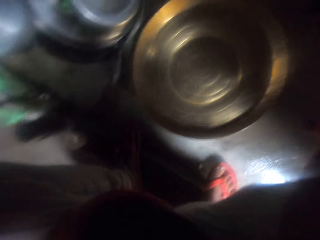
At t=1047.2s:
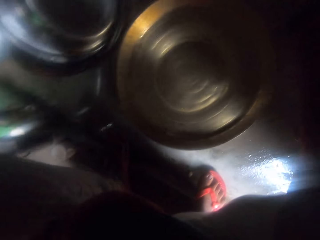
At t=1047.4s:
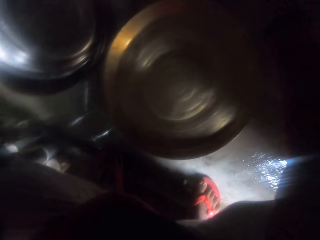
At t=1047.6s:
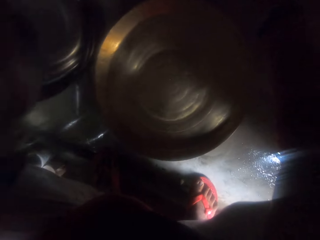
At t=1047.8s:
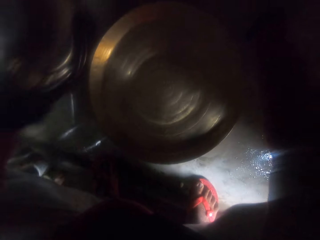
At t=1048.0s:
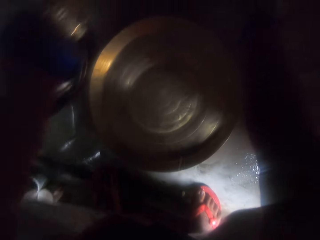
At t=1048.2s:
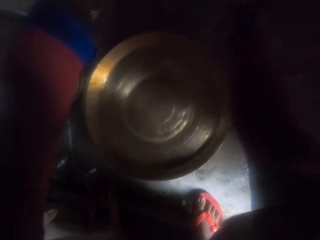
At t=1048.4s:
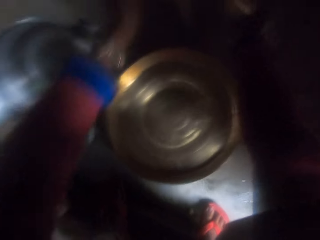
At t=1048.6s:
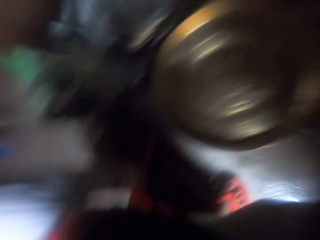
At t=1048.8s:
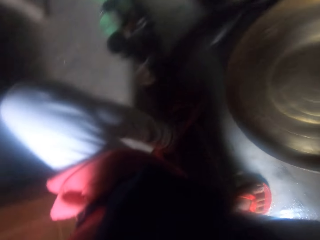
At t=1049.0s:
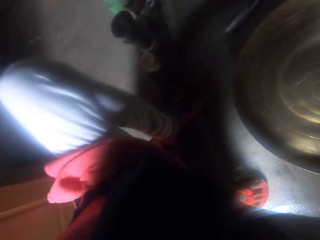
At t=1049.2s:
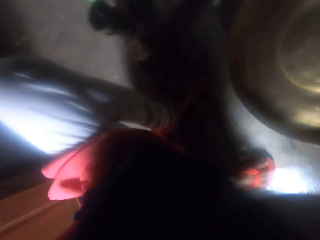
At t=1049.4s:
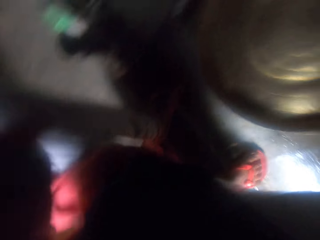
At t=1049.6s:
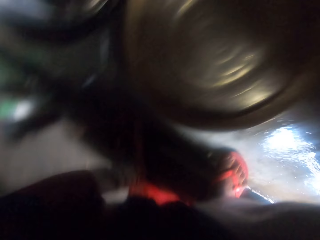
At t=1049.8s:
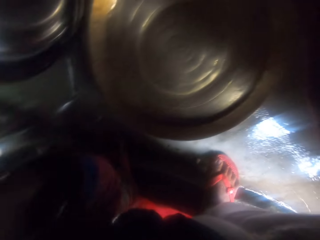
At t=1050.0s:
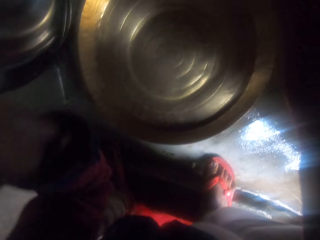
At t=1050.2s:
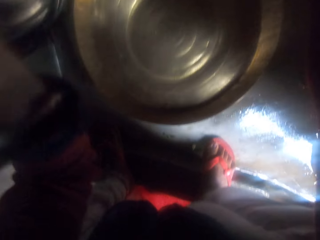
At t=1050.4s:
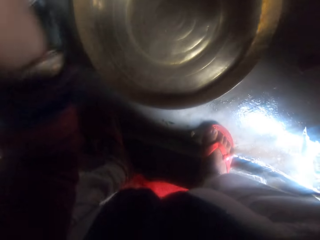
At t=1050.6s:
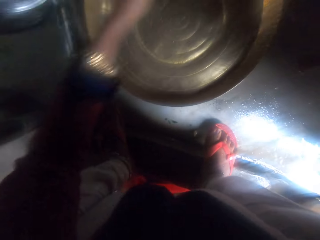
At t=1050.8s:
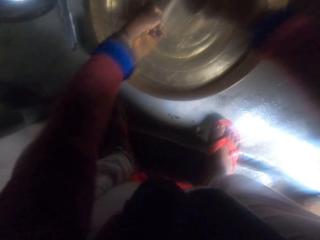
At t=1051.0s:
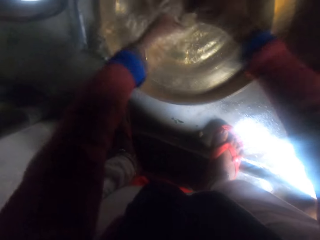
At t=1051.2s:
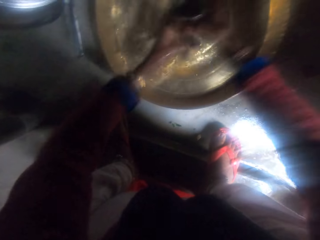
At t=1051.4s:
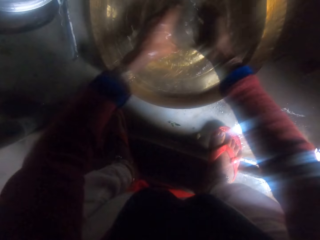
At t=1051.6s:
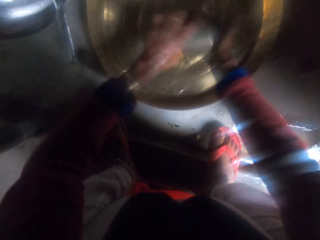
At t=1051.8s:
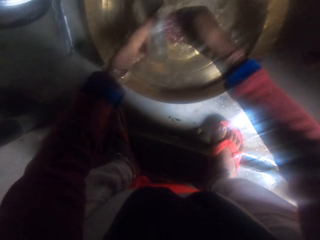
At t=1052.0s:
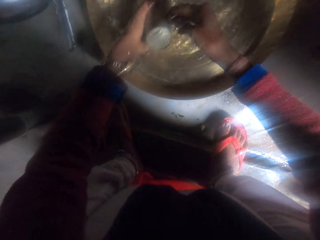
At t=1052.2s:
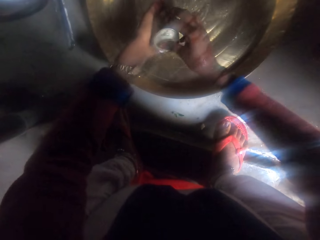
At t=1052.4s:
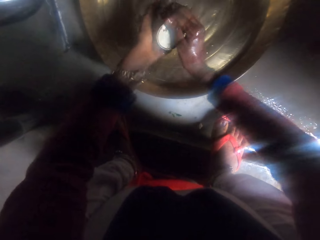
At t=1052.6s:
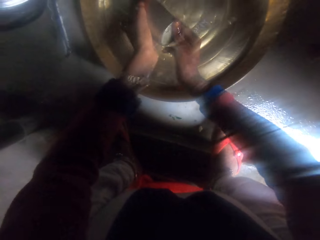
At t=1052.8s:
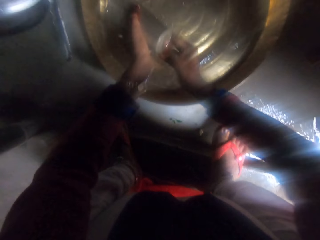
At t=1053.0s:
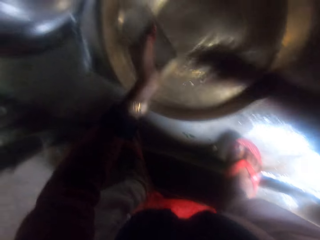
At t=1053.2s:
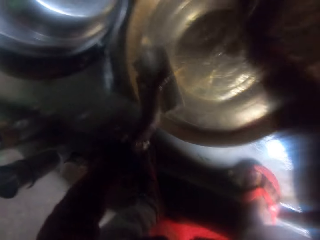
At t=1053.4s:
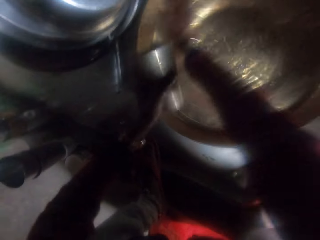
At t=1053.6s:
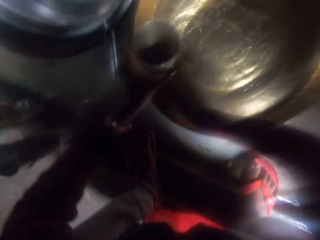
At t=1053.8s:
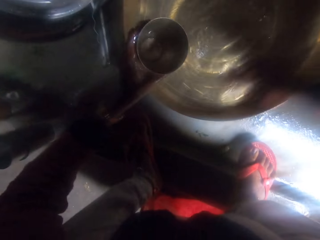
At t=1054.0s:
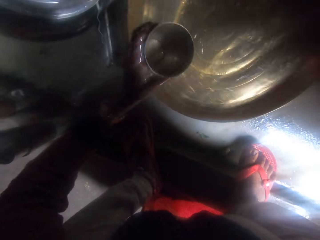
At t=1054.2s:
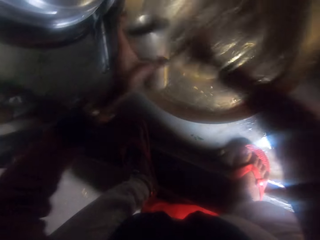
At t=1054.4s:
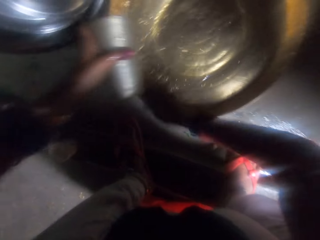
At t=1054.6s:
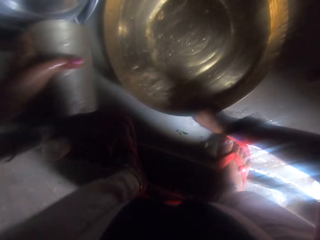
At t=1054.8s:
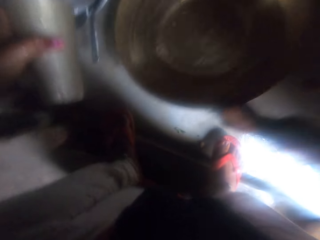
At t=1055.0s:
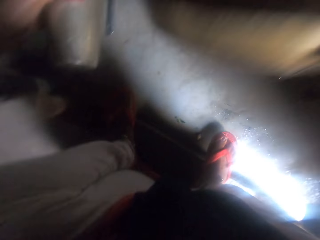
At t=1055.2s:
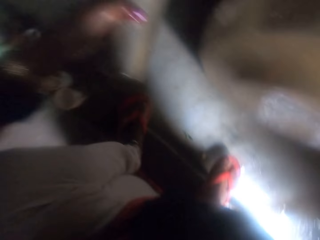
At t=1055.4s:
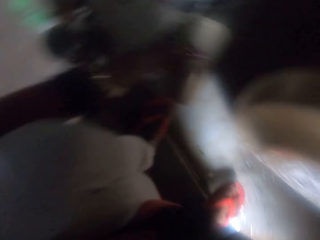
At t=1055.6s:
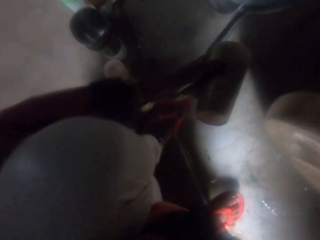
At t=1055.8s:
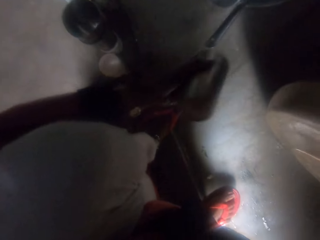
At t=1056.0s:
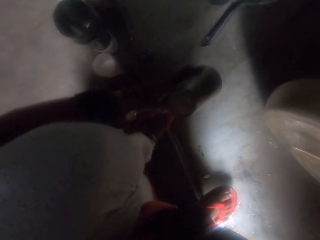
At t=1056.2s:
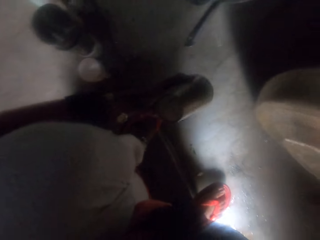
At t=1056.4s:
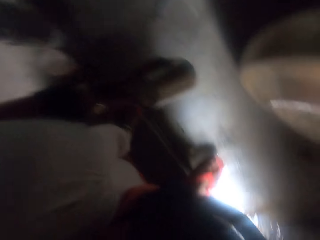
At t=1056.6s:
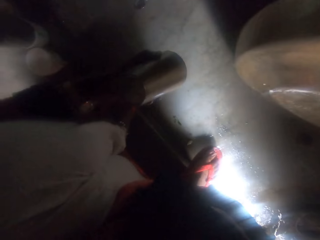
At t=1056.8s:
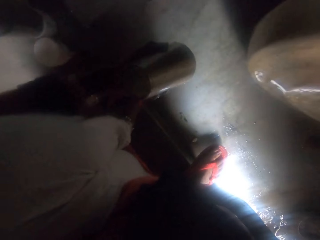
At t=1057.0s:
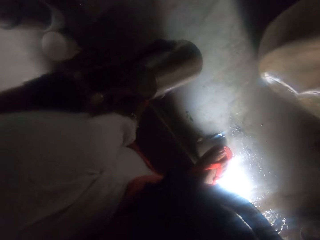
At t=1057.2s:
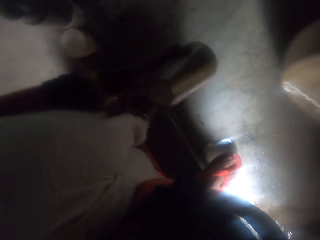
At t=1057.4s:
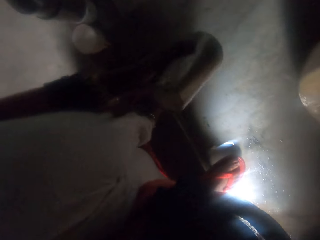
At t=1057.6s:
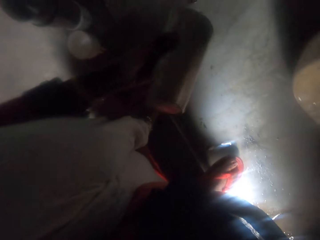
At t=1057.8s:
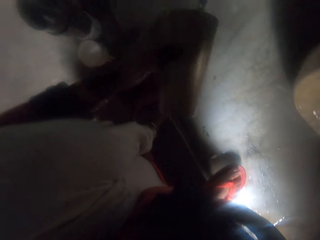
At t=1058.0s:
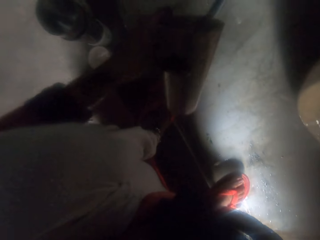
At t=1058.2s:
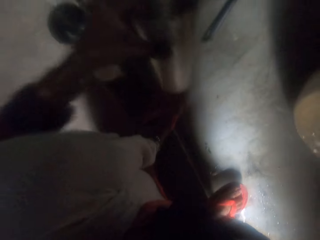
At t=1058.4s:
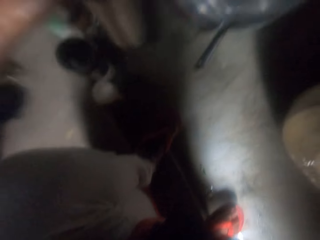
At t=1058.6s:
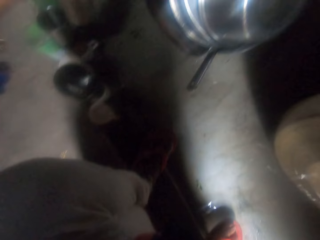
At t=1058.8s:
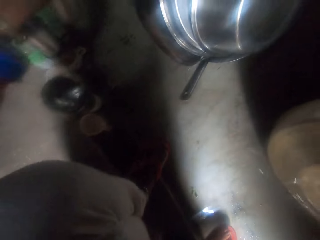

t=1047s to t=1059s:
The camera wearer cleans the steel glass with their hands. They rinse the cup, pour the water from the cup on the large tray, rinse the large tray and drain water off the large tray in the sink. They hold the steel glass and the tray with their hands.

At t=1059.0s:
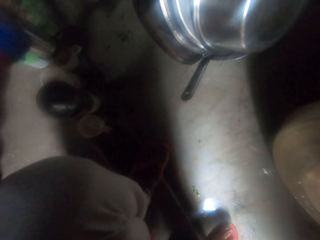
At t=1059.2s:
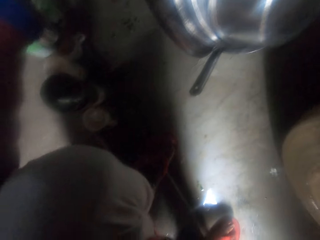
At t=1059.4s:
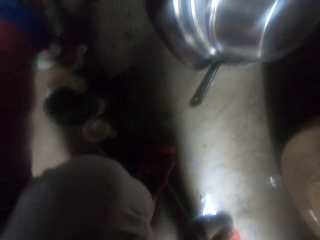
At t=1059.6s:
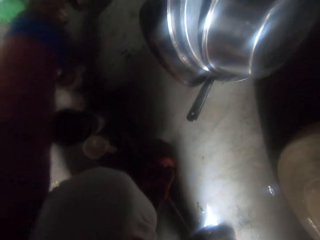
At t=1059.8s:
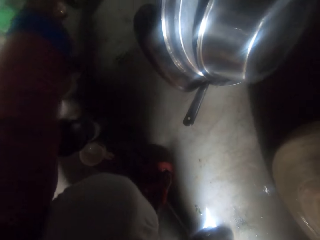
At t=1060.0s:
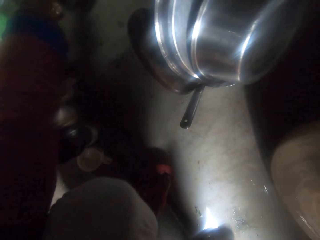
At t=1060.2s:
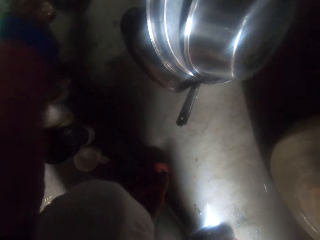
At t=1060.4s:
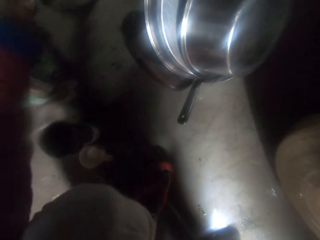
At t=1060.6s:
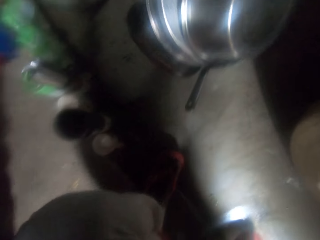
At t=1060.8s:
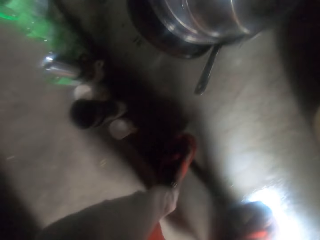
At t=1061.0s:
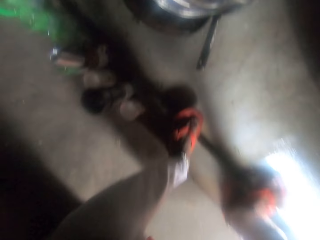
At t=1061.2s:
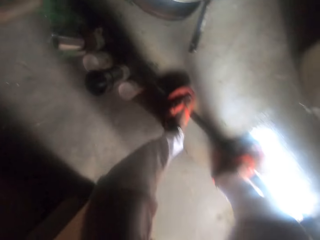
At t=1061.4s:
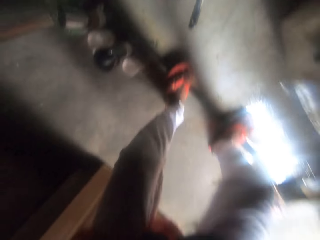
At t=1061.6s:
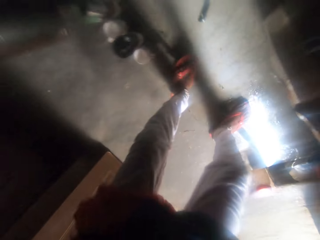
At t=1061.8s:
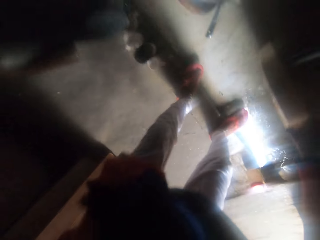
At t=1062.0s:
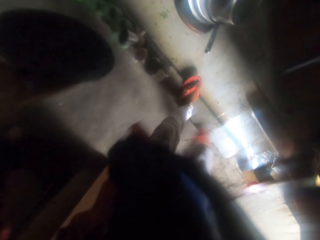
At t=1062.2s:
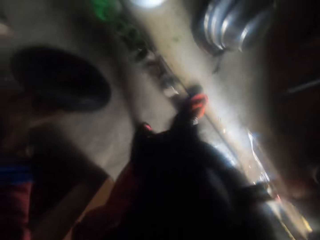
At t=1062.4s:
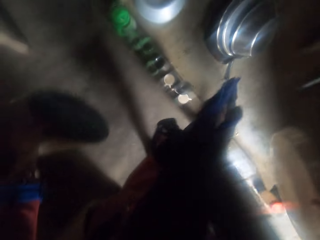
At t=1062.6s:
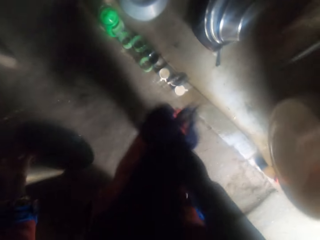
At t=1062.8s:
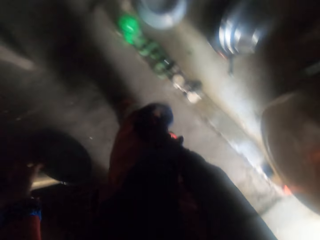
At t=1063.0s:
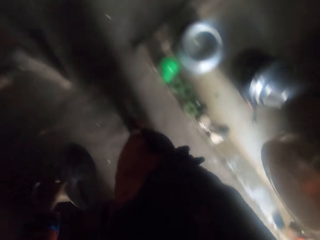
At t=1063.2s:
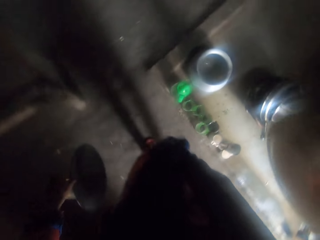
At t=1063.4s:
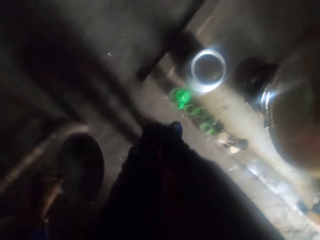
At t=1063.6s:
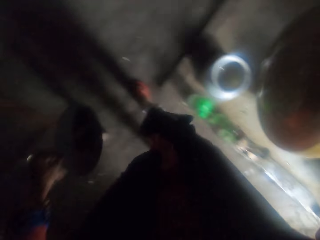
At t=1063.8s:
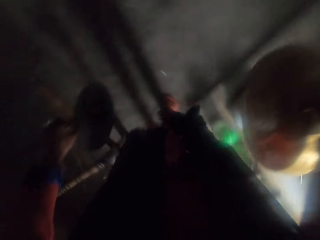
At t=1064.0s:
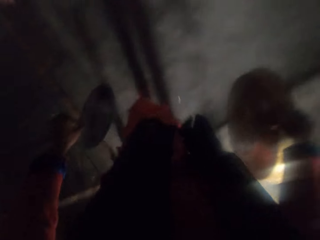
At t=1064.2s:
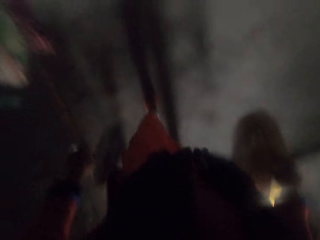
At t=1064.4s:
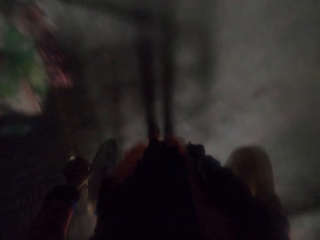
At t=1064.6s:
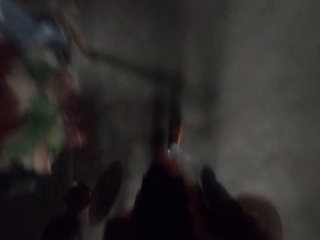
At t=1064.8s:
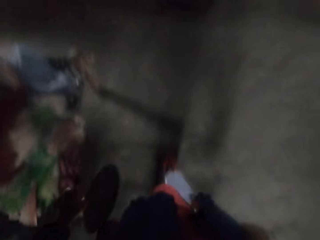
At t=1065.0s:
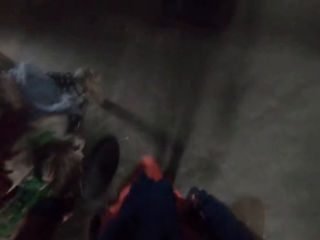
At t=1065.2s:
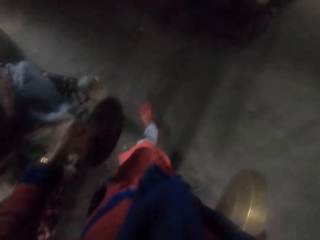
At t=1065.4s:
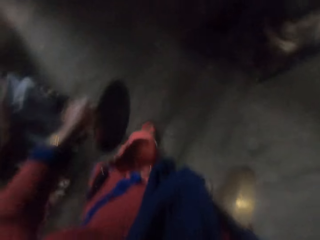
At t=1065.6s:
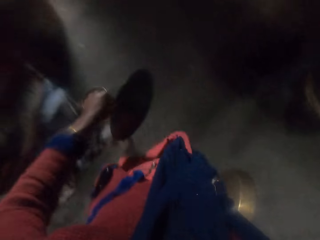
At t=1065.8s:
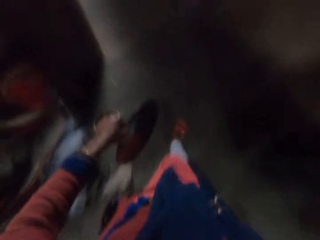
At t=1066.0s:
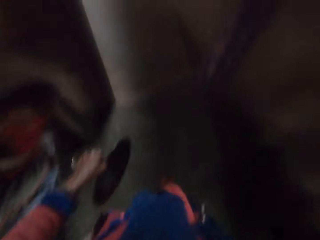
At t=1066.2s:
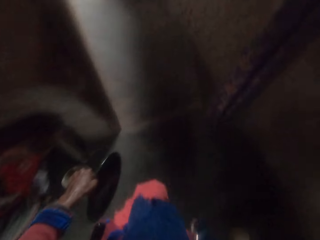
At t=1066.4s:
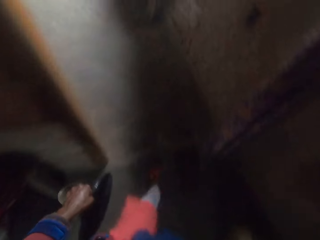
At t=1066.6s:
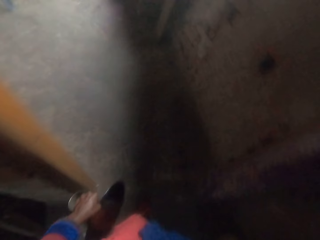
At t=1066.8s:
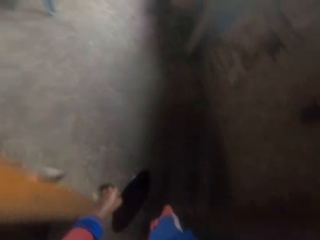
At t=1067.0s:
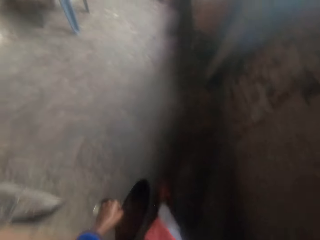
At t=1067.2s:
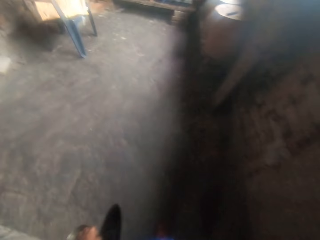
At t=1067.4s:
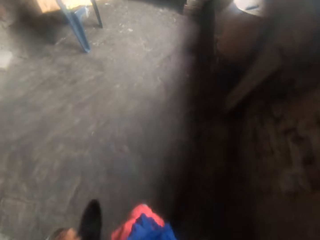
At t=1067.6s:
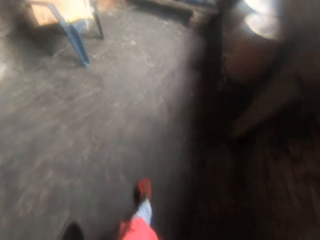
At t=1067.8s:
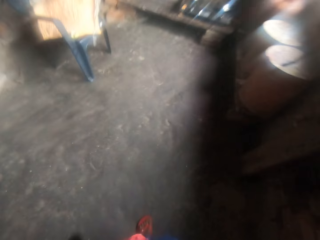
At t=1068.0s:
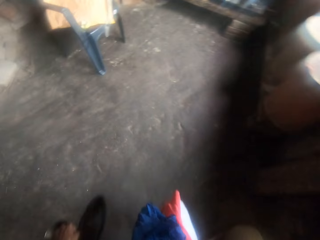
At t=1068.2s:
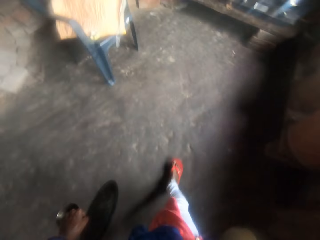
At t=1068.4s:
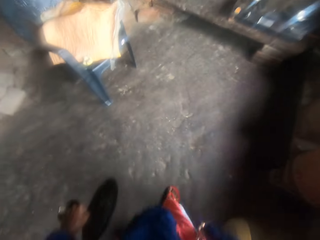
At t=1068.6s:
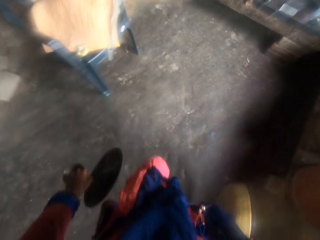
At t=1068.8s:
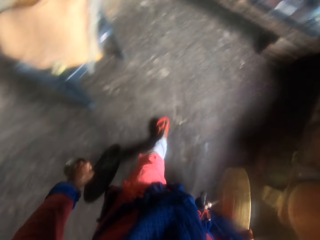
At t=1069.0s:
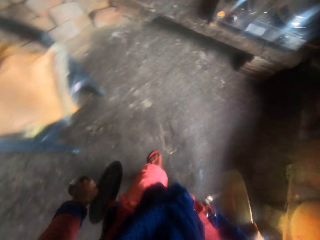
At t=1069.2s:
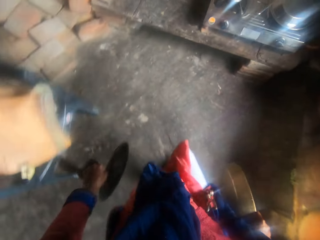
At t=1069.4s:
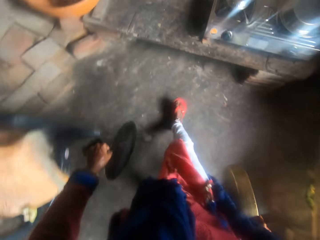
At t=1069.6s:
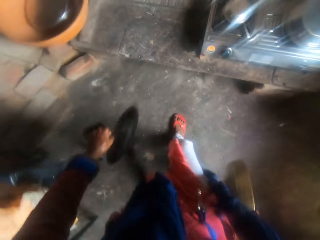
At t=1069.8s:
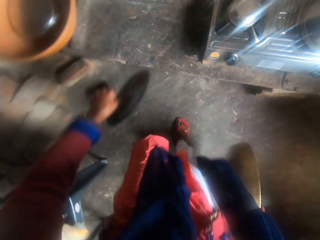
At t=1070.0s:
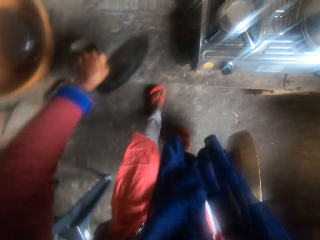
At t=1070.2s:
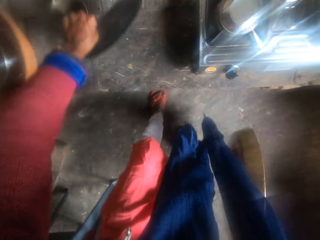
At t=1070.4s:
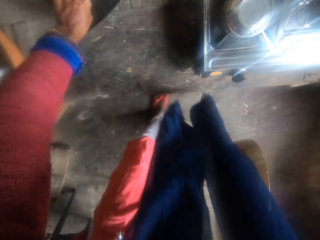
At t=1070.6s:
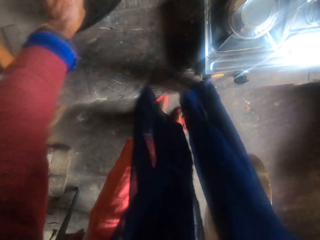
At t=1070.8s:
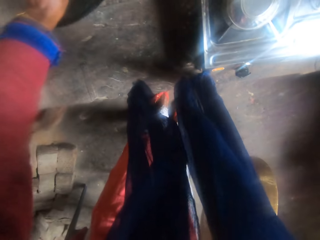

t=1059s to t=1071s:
The camera wearer puts the steel glass on the countertop. They stand up. They pick up a tray on the countertop. They walk away with the large tray and a slab.
